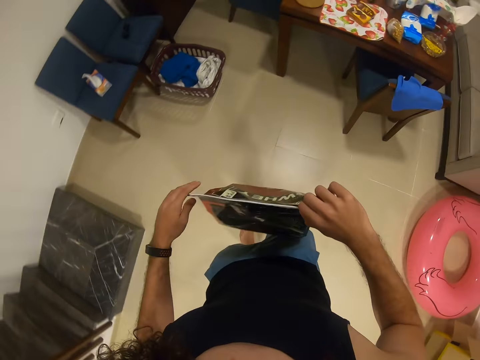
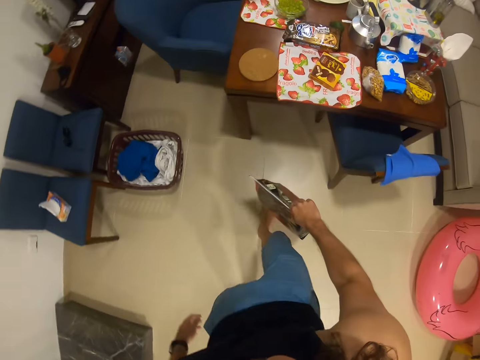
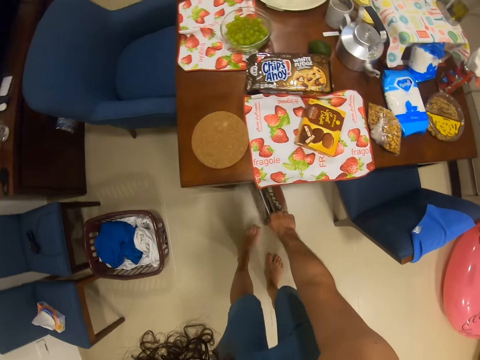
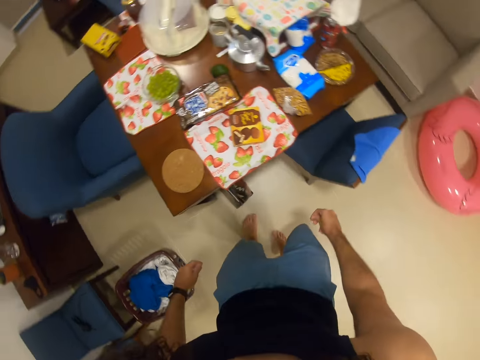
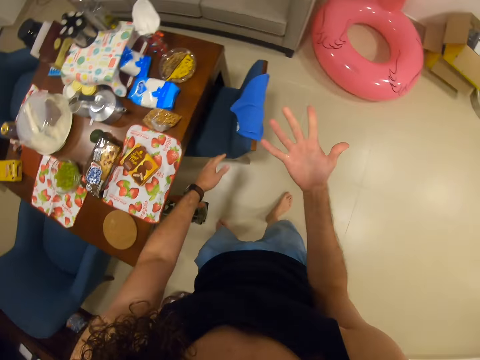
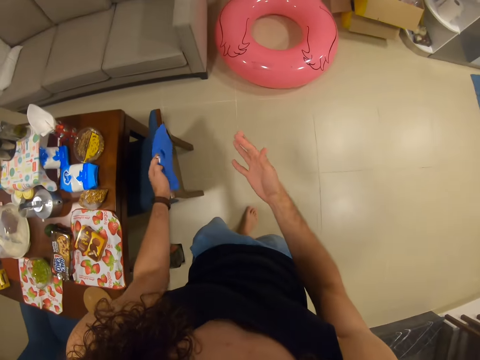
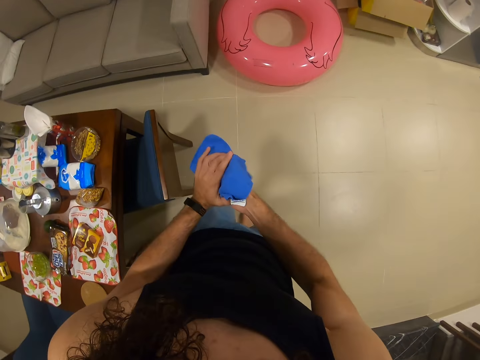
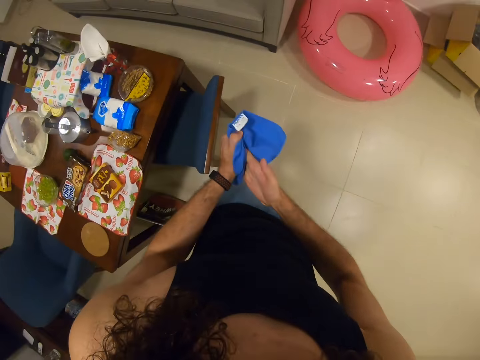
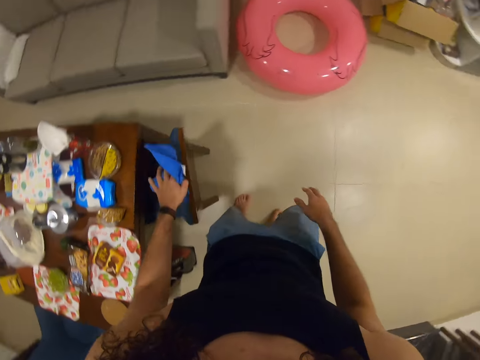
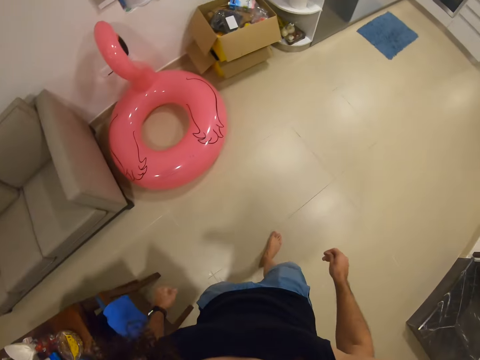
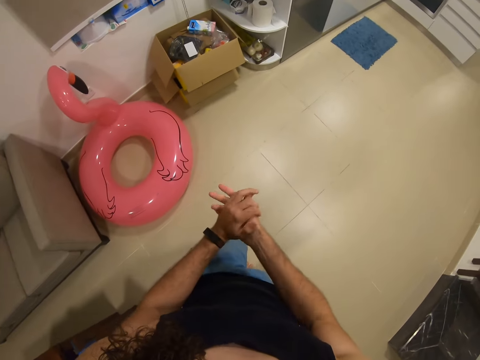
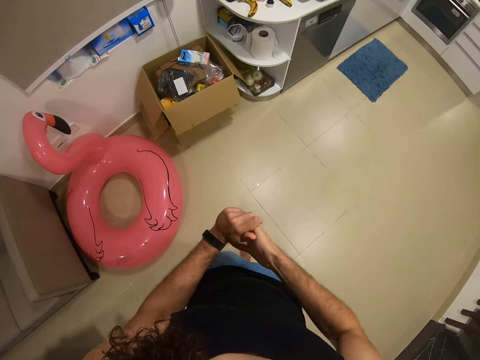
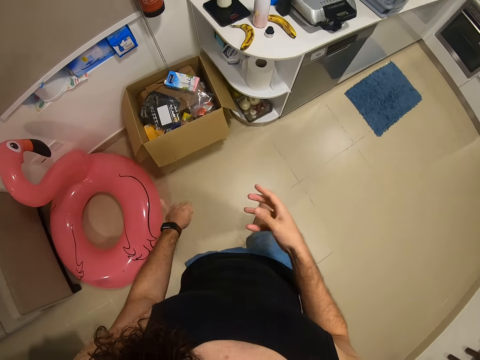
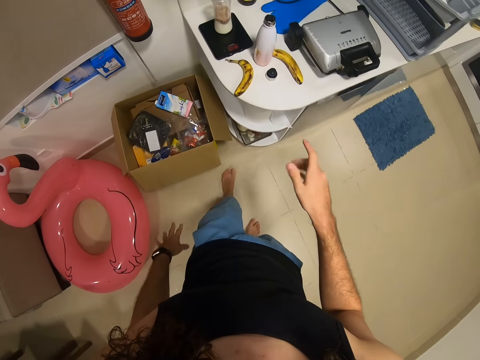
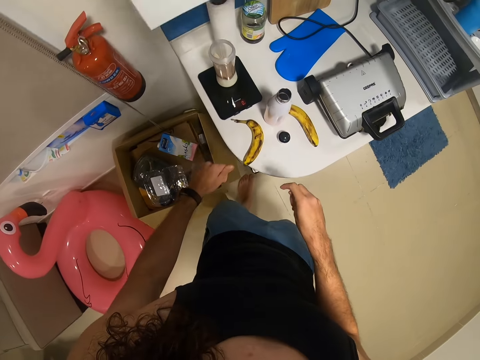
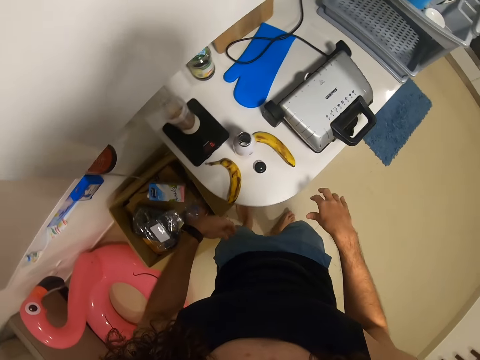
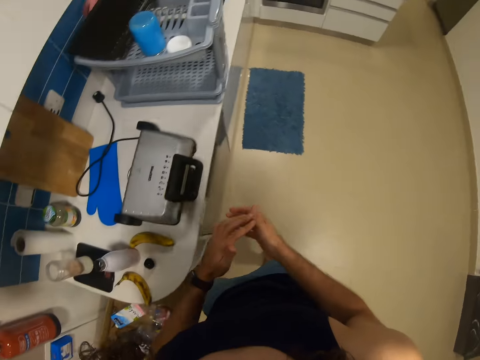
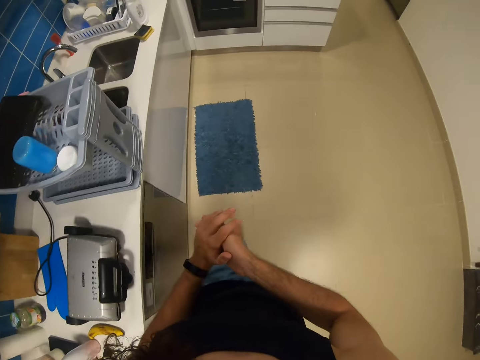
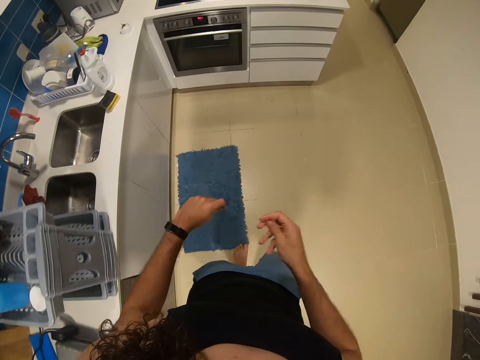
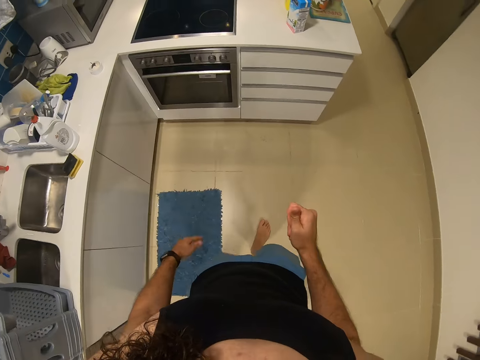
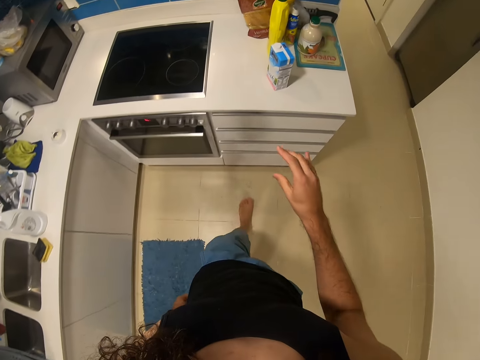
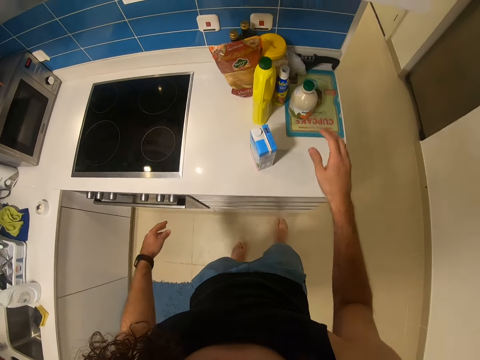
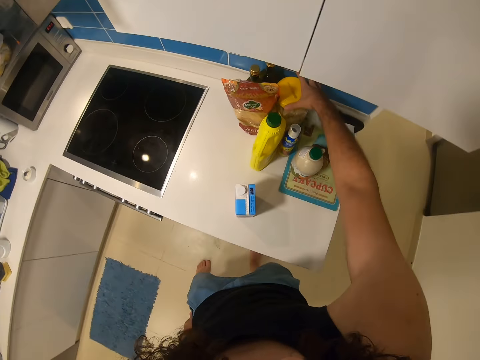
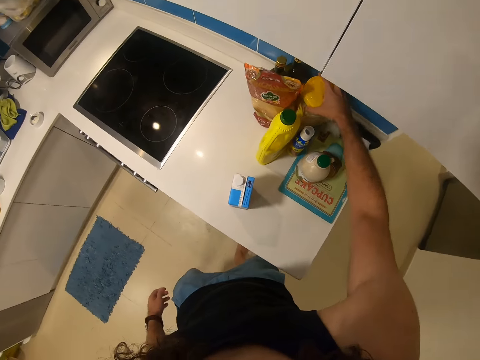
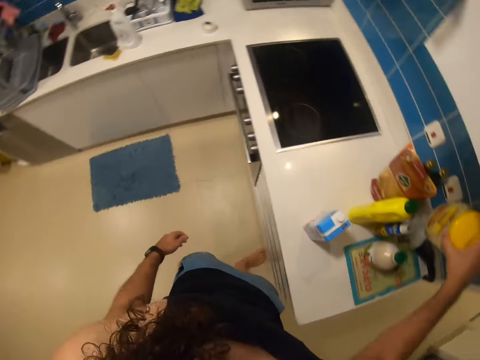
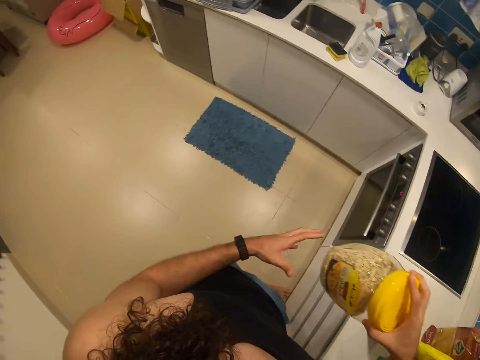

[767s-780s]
The camera wearer puts the whey packet on the floor. They pick up a towel. They look at the hand. They wipe the hand. They put the towel on the chair. They rub the hands. They pick up a container.

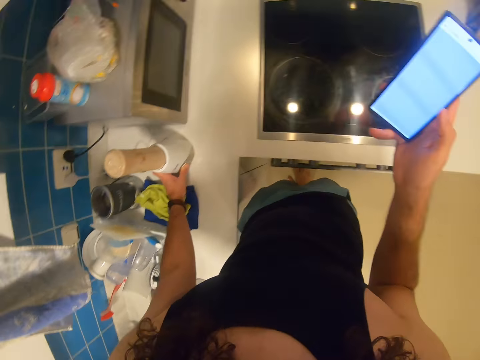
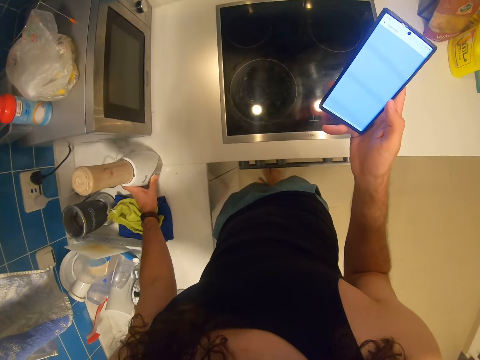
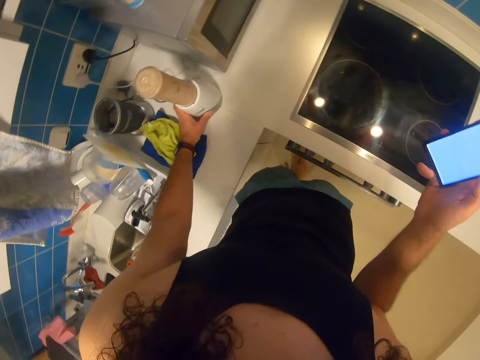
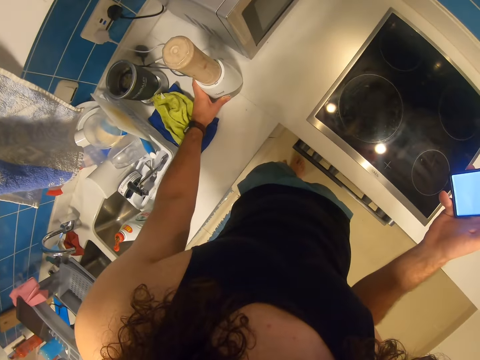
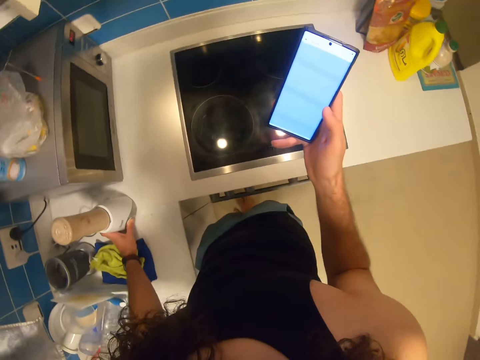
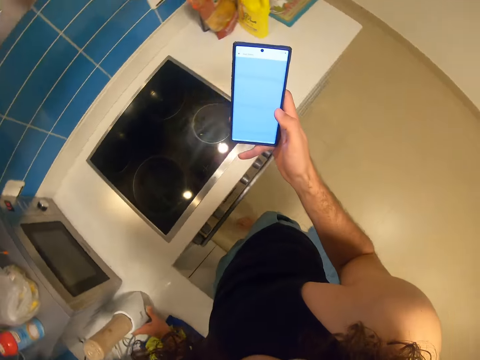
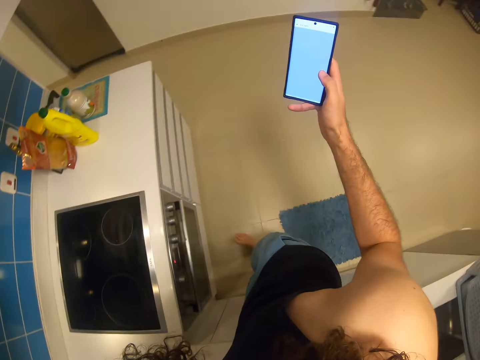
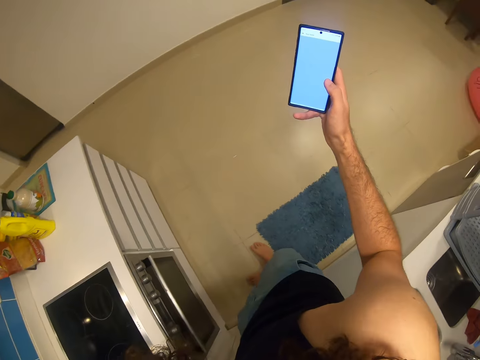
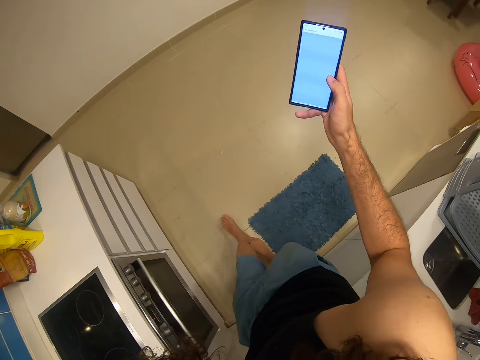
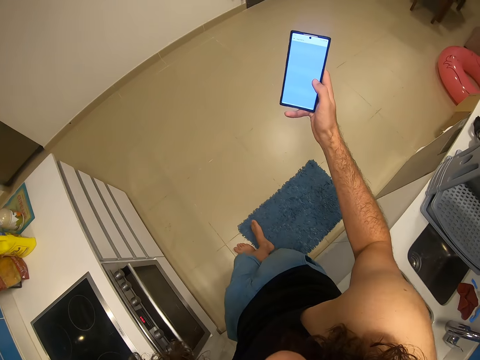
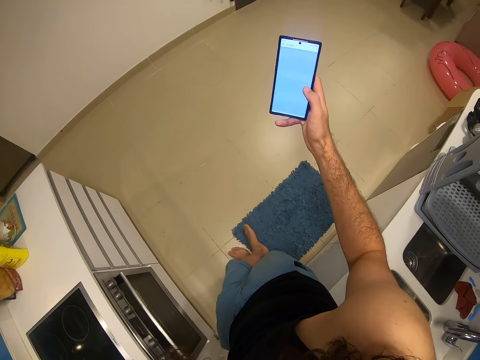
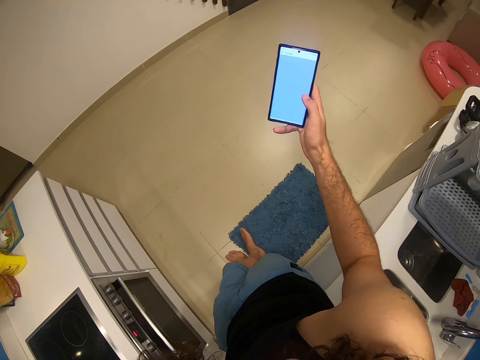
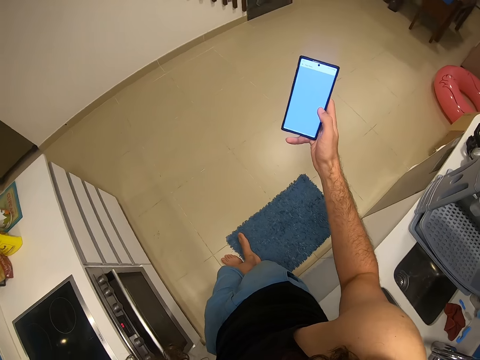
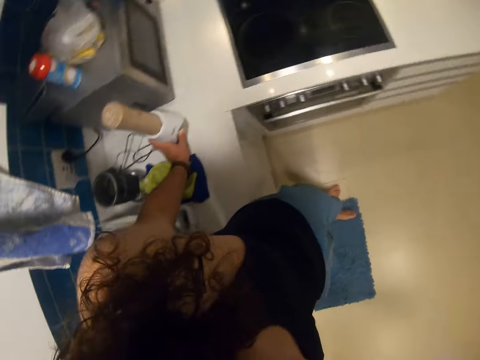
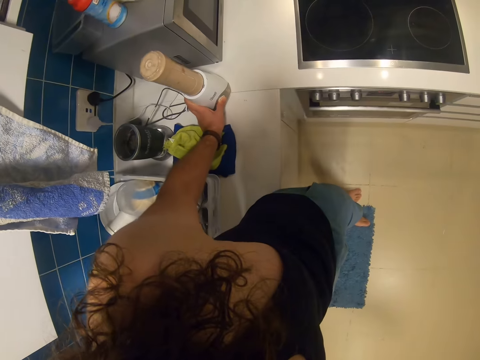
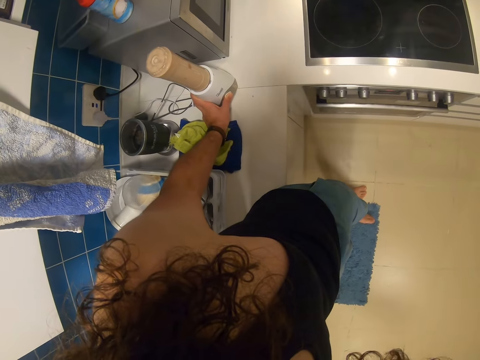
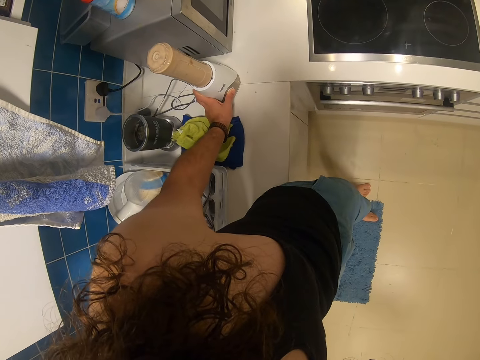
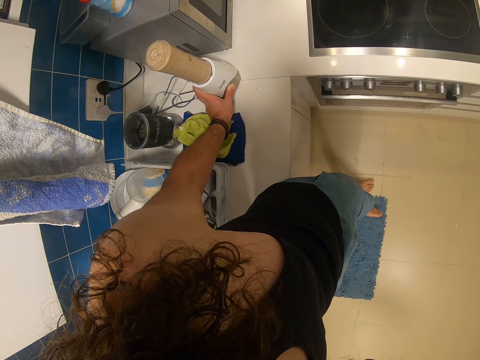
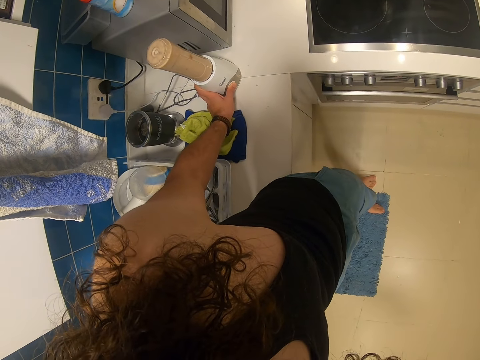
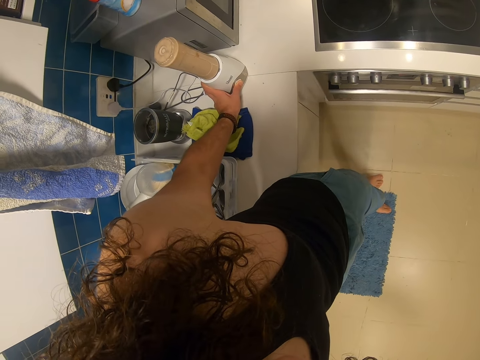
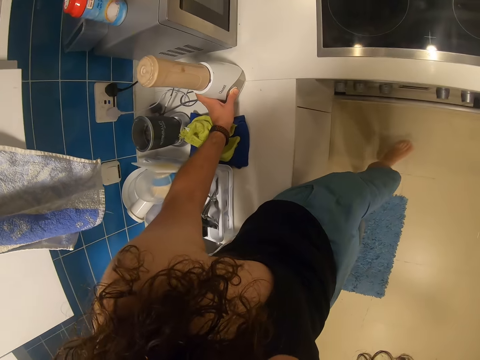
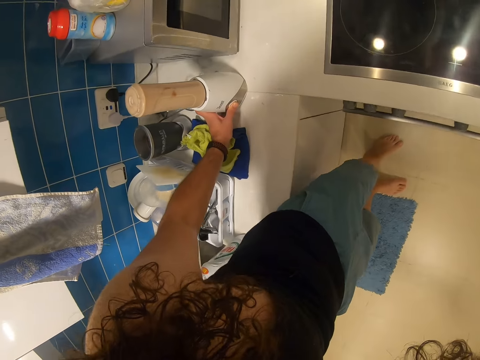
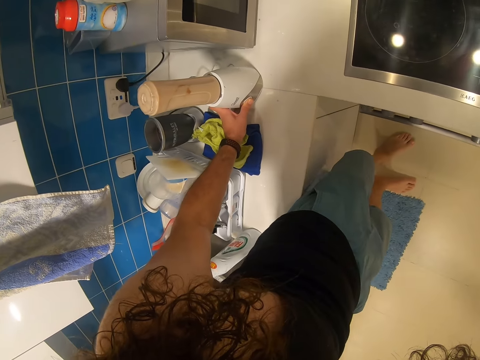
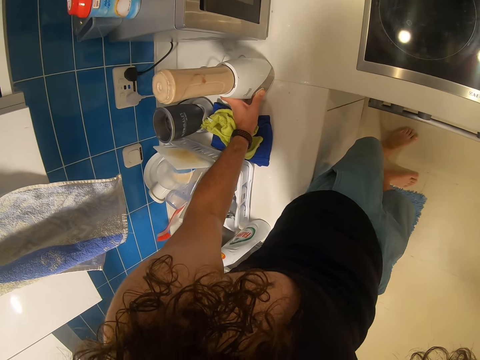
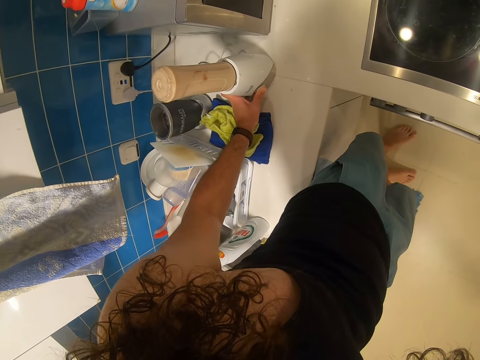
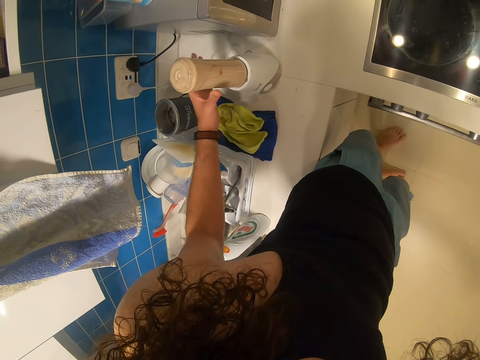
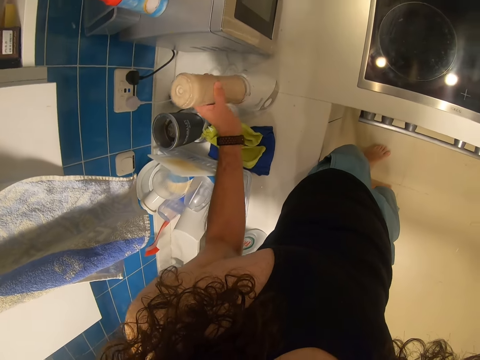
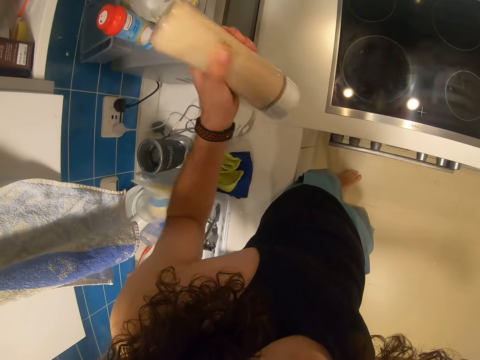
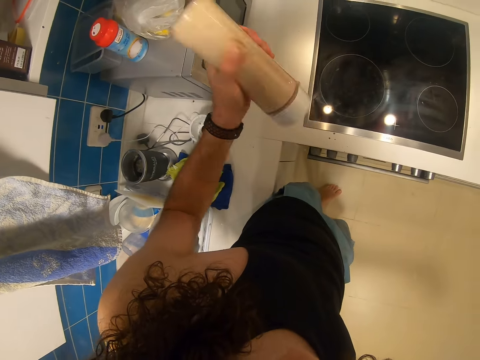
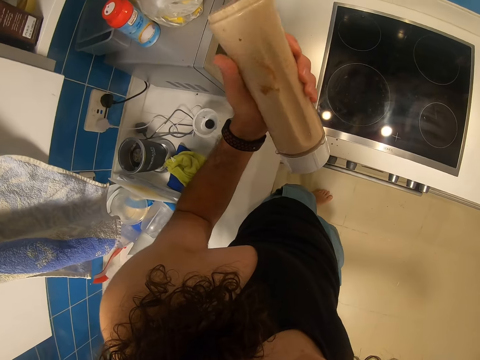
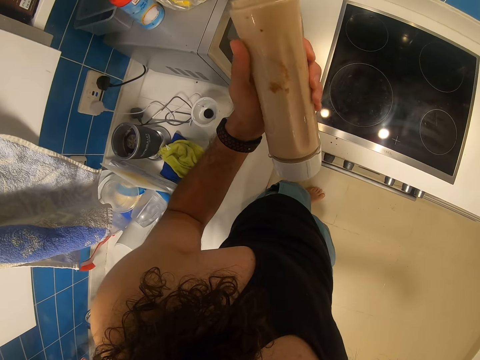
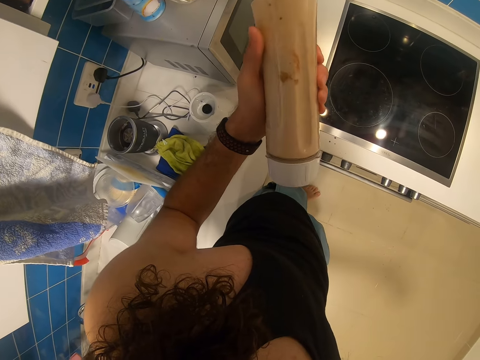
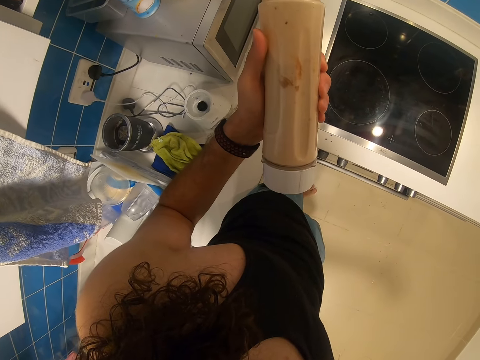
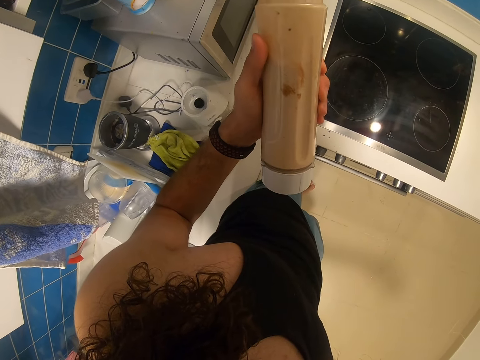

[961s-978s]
The camera wearer turns around. He moves his leg. He picks up the blender jug or smoothie. He shakes the blender jug. He checks the smoothie.
